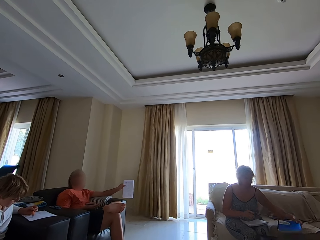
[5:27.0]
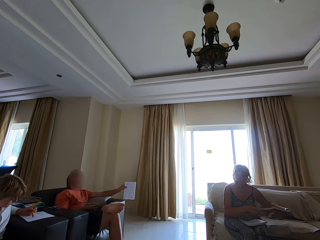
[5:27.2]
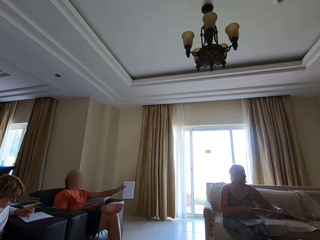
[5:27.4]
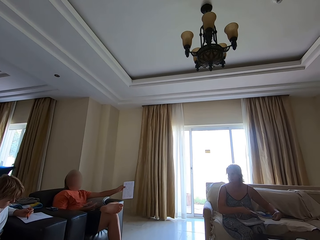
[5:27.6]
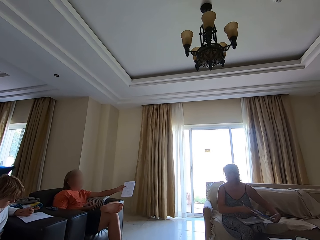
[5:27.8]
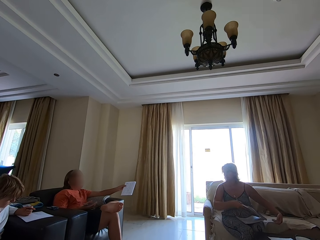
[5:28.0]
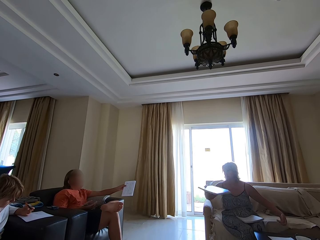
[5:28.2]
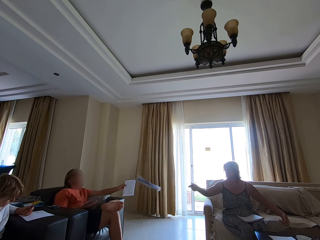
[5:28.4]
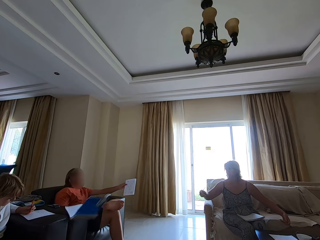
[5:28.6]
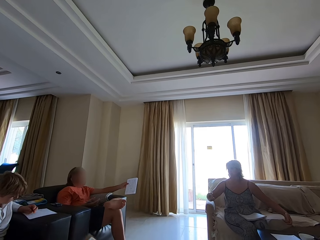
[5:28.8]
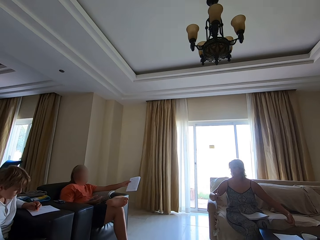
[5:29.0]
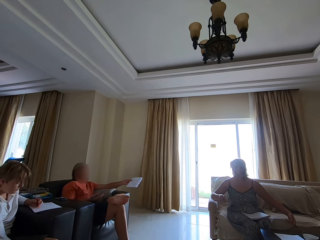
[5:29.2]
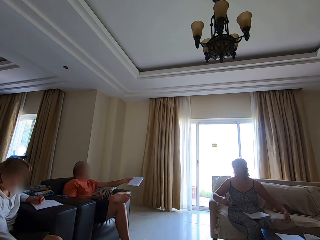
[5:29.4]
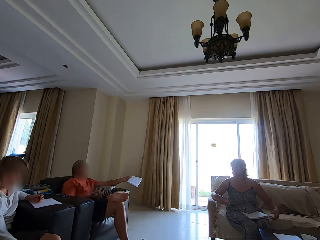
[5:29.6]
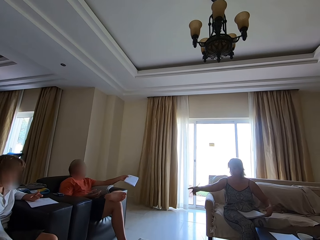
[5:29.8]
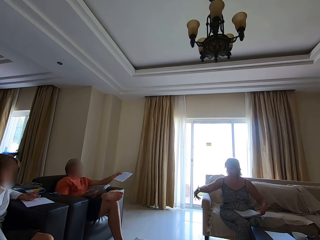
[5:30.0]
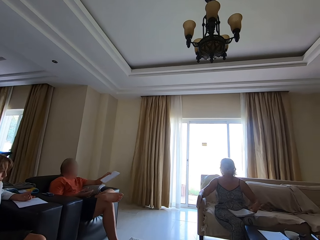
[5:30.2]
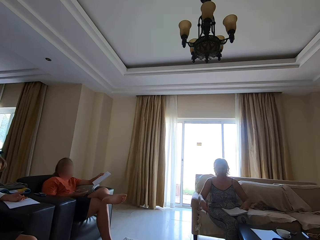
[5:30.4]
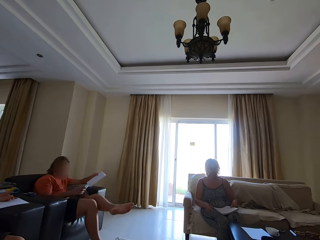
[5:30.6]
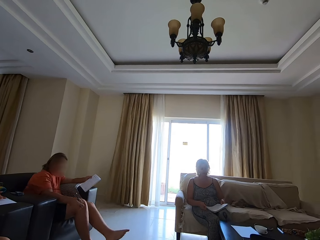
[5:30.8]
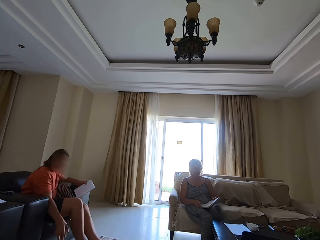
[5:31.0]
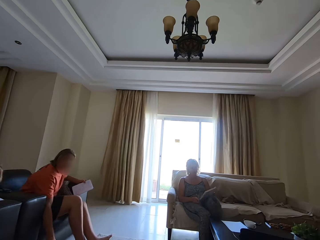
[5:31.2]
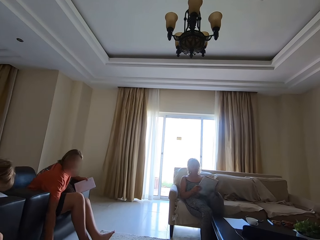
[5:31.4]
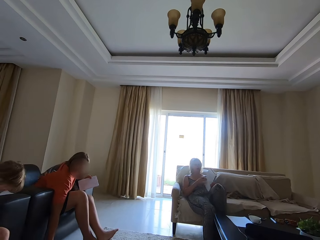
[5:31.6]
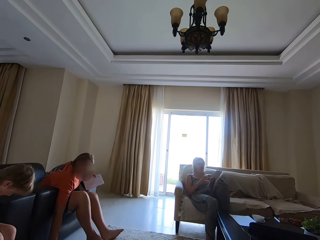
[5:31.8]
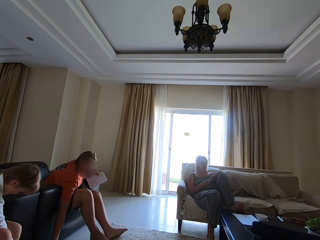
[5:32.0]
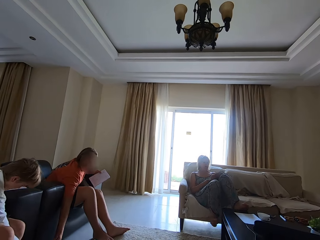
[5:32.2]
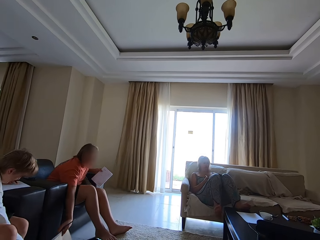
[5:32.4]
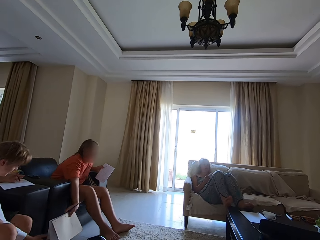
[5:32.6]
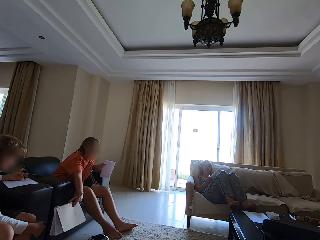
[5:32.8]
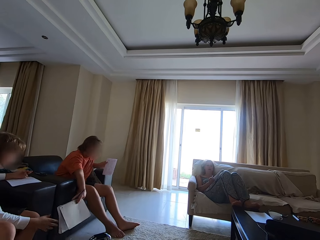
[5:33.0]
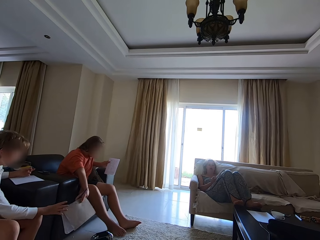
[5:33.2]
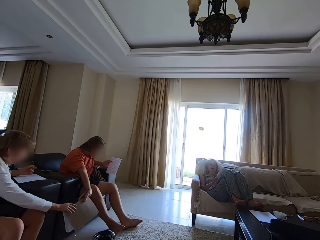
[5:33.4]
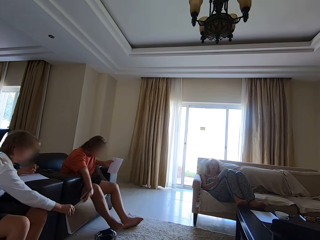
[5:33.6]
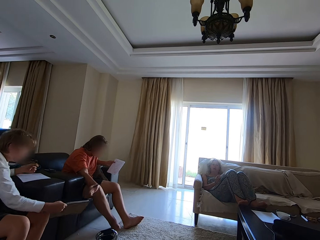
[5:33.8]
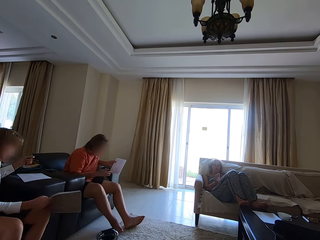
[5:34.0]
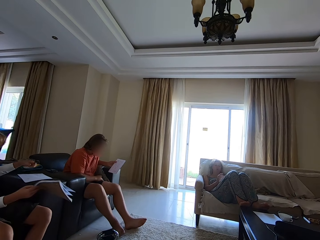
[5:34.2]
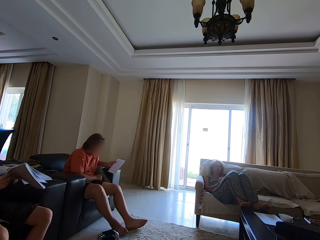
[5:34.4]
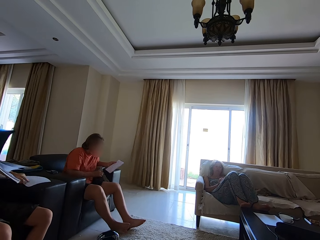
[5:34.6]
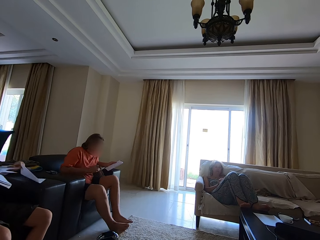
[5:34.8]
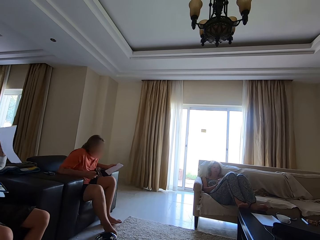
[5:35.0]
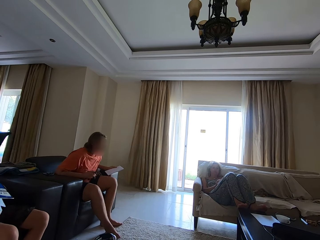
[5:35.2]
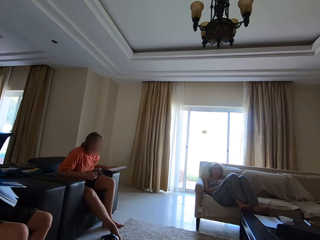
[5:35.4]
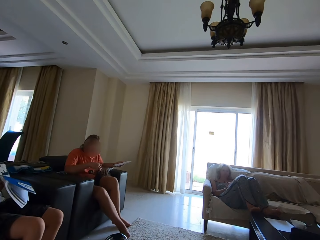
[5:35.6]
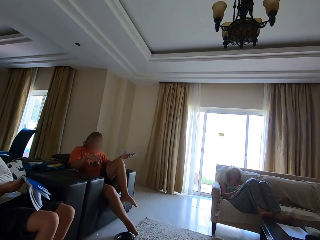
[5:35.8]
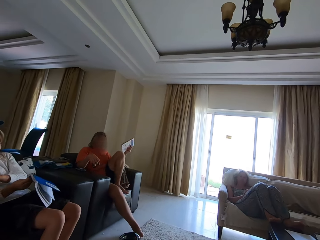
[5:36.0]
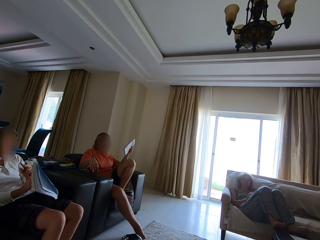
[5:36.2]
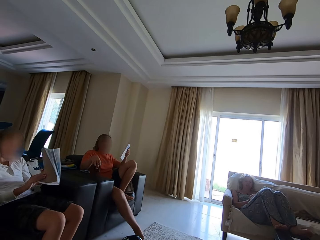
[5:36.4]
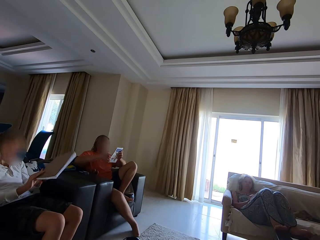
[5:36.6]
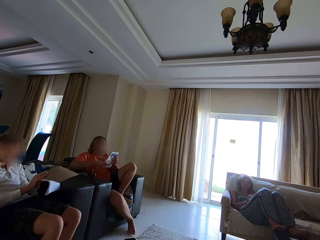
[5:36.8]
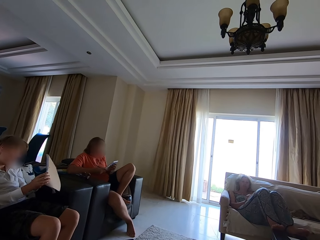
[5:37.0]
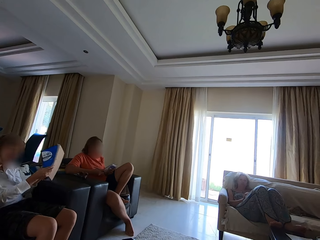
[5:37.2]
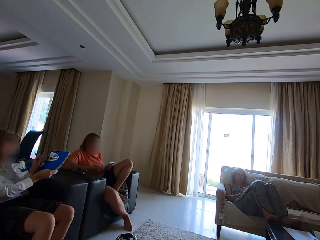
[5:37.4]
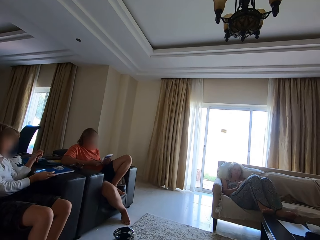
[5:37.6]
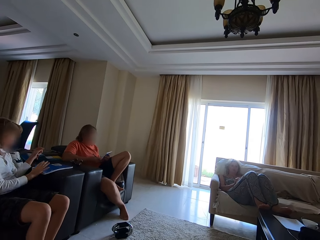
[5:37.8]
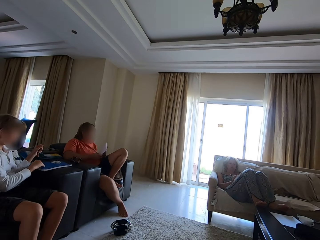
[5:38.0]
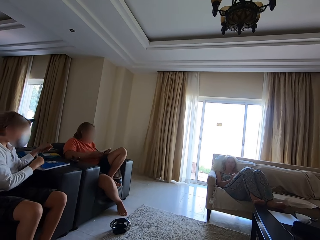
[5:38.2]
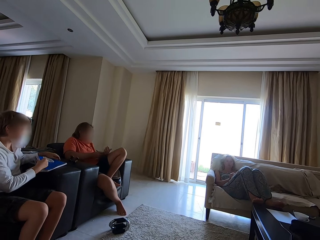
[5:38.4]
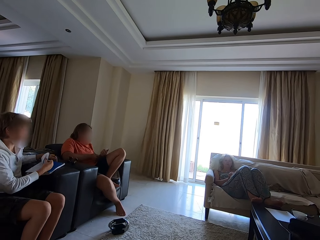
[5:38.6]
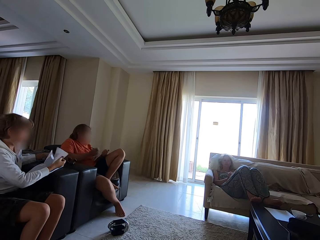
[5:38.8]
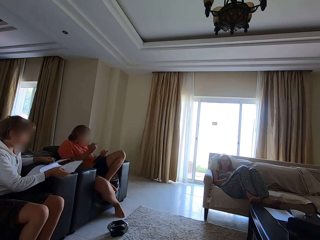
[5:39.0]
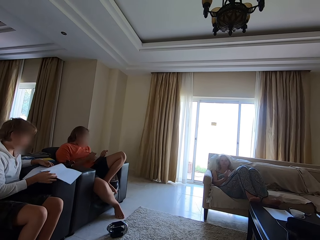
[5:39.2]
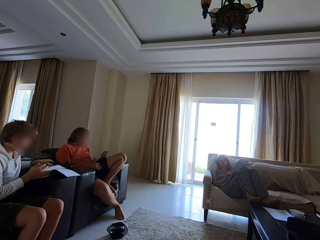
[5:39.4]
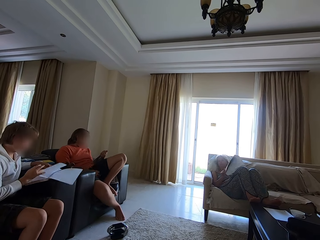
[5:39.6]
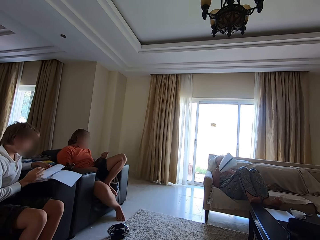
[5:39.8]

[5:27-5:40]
A man switches a booklet between his hands. A woman picks a book or booklet from the table with her left hand. She holds the book with both hands and switches the booklet between her hands. She talks to the man and looks at the man. She throws the book on the floor with her right hand, towards the man. She points at the booklet and talks to the man. She picks the book on her lap with her hands. The man steps down. Another woman picks the book from the floor with her right hand. The first woman turns the book in her hands. The man picks up the booklet. The first woman leans on a chair and rests her legs on a table. Another man takes the book from the other woman with her right hand. The first man hands the other man a booklet. The first woman talks. The other man picks the paper from the chair with his left hand and puts the piece of paper on a couch. The first man rests his leg on the couch and adjusts his body on the couch. The other man adjusts the booklet, drops the book in his right hand on the chair and opens the book with his right hand. The first woman talks.

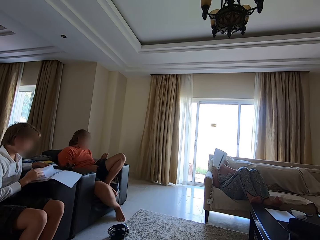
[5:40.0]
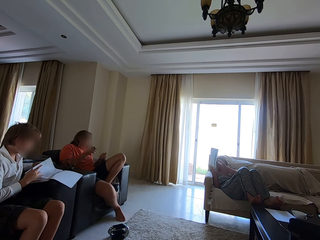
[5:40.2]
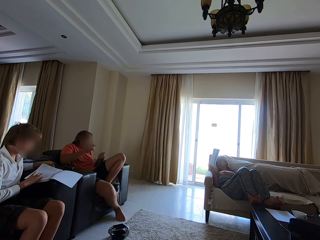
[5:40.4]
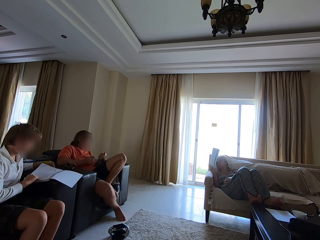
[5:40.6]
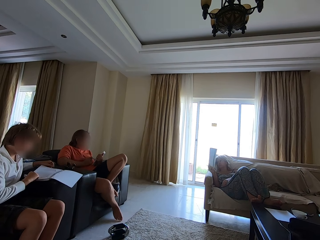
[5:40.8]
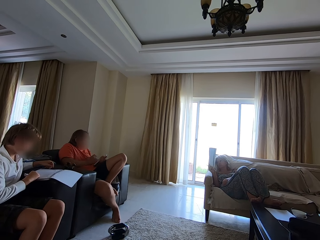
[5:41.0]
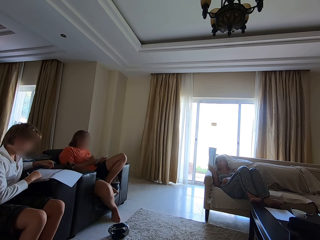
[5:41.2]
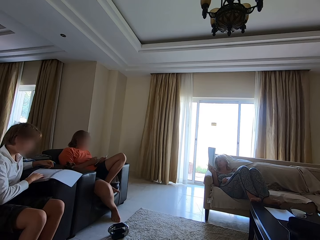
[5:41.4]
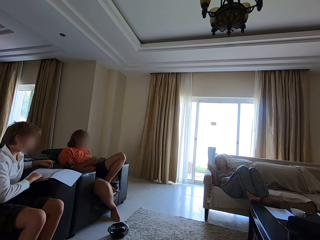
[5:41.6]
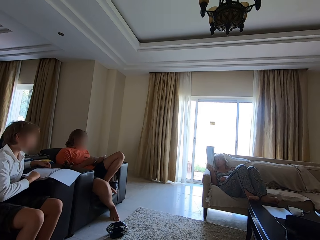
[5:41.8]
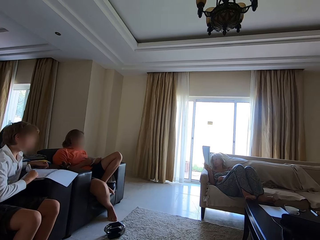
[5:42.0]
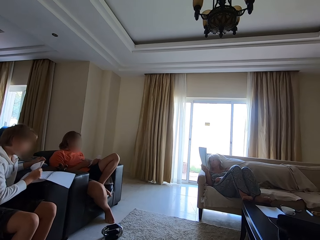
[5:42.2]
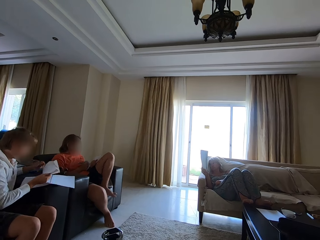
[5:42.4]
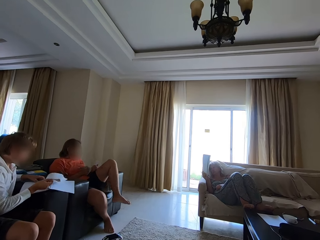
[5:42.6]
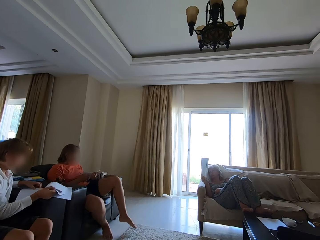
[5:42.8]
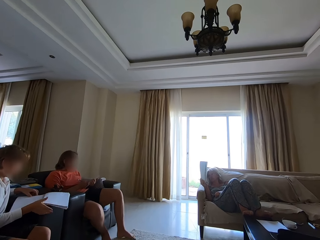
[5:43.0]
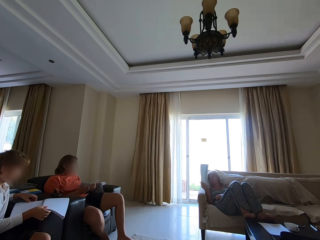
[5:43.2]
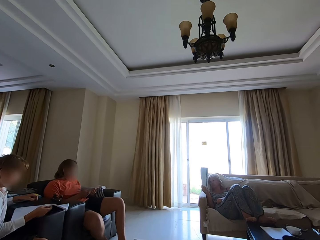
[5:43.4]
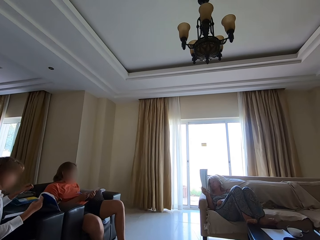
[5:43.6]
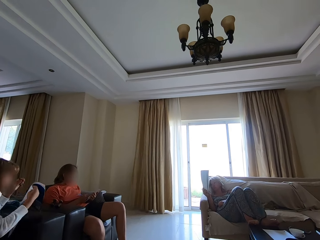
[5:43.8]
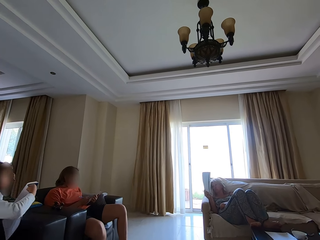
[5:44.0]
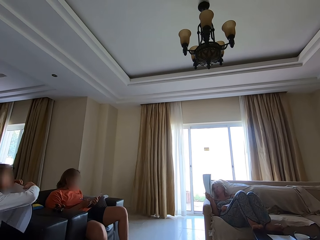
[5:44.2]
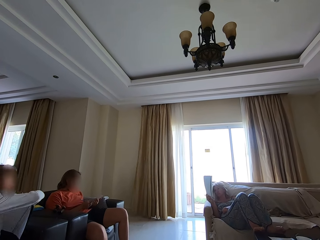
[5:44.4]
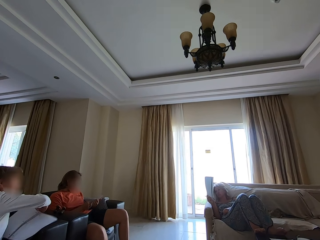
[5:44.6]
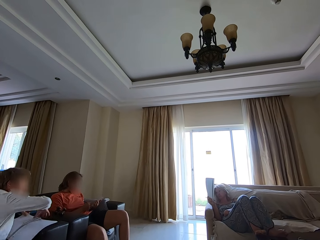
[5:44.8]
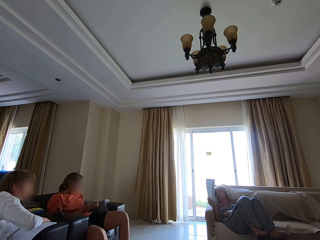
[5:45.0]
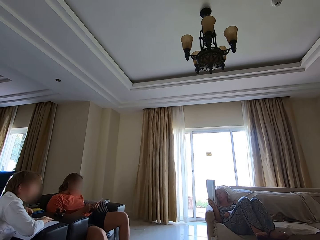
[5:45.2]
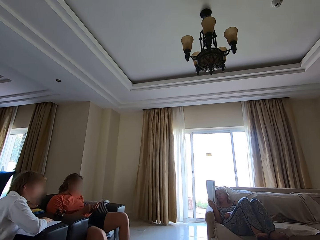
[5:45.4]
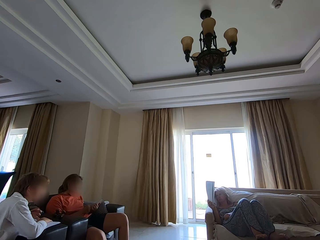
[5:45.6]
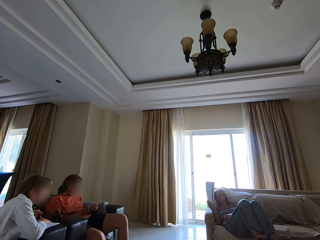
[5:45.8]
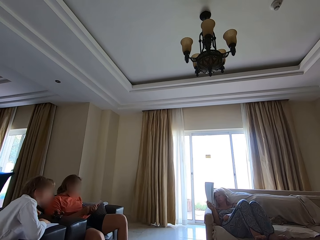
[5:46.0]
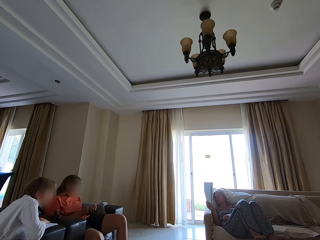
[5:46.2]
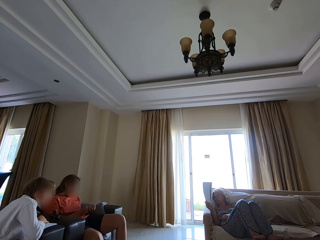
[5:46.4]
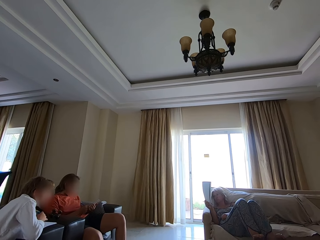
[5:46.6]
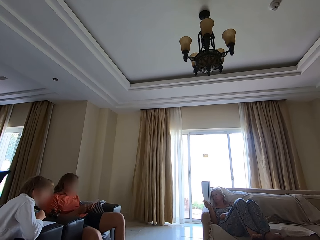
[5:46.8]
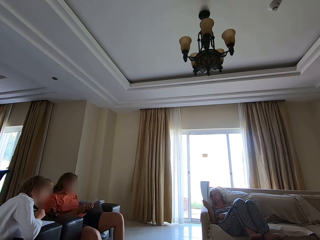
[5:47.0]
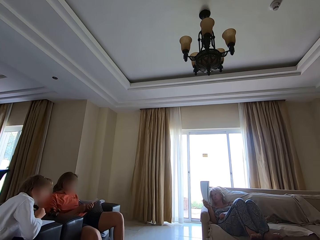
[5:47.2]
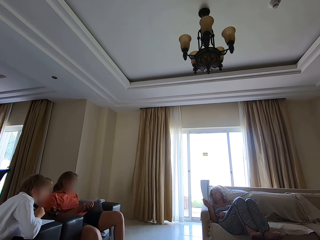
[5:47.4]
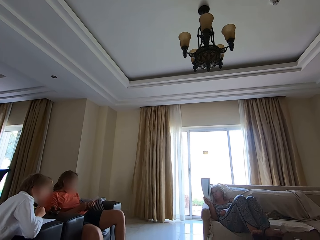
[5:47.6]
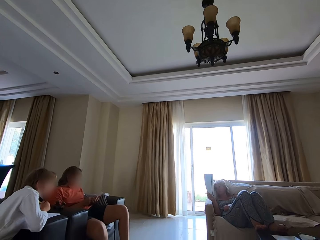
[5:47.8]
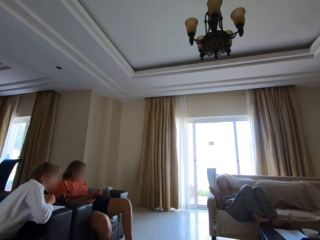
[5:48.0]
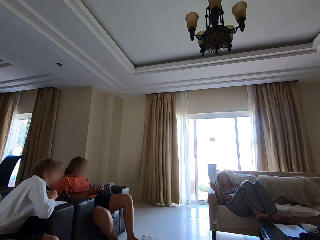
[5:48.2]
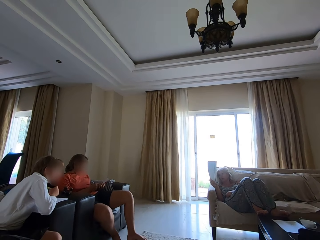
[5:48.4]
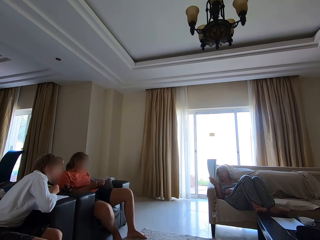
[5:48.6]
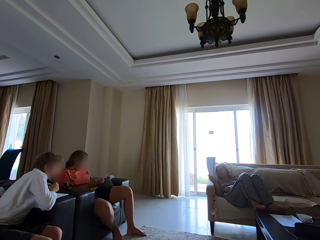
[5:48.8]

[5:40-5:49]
A woman shows another woman and a man the book or booklet in her right hand. Another man talks with the first woman and fidgets. The camera wearer talks. The second man removes his leg from the couch and steps down. The first man adjusts the book on the chair with his right hand. He rests his hands on the booklet and leans forward.
